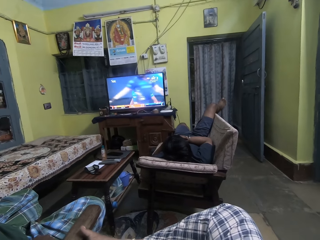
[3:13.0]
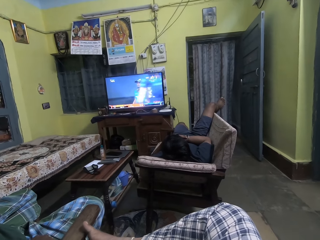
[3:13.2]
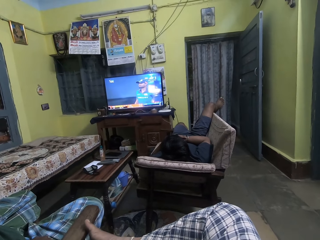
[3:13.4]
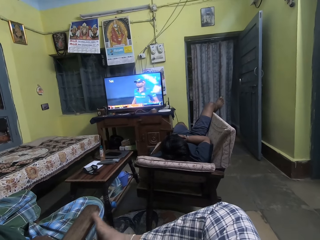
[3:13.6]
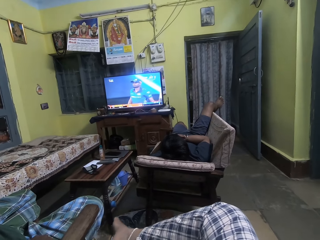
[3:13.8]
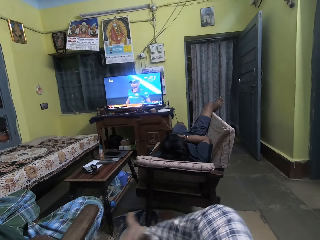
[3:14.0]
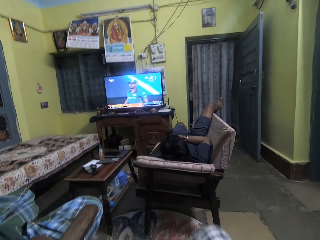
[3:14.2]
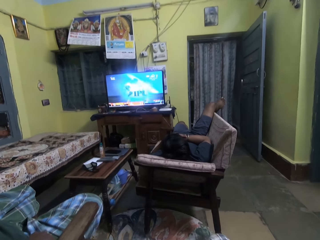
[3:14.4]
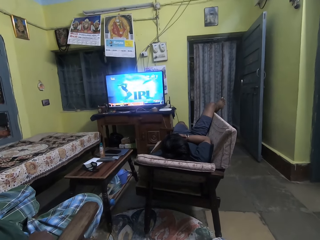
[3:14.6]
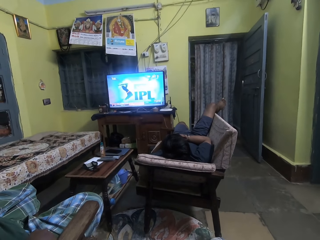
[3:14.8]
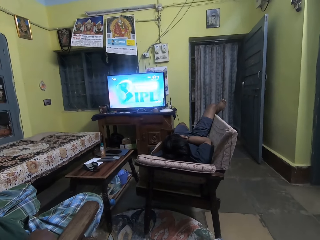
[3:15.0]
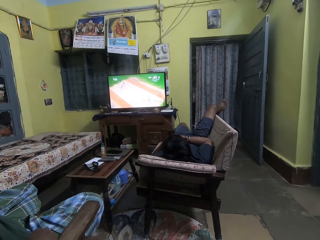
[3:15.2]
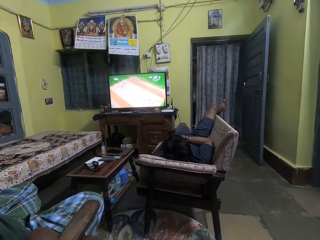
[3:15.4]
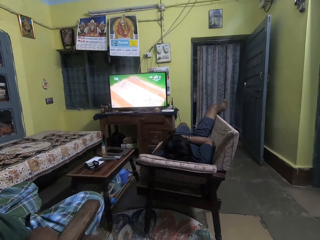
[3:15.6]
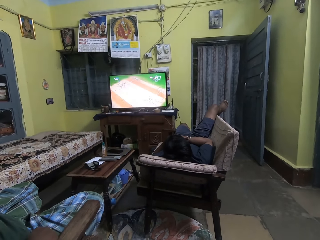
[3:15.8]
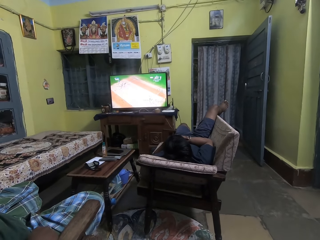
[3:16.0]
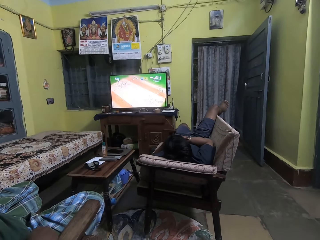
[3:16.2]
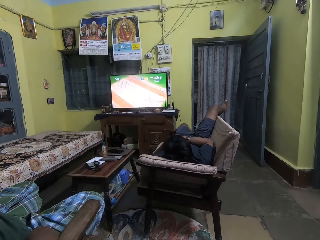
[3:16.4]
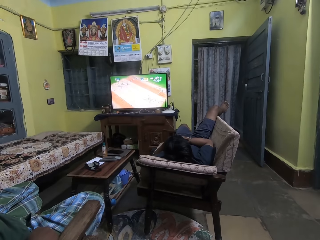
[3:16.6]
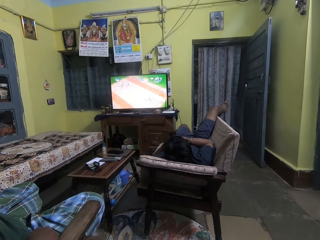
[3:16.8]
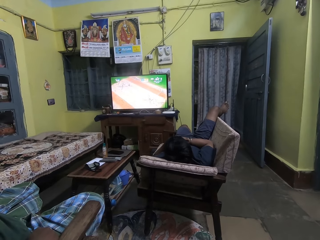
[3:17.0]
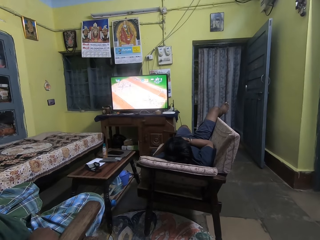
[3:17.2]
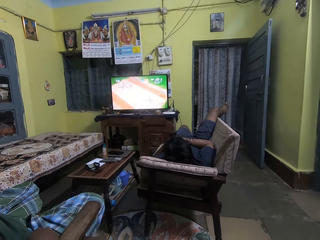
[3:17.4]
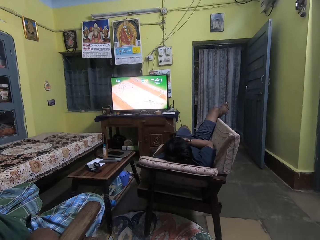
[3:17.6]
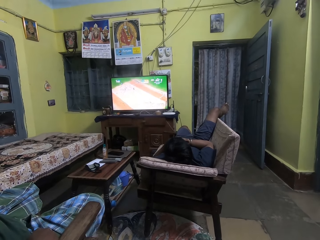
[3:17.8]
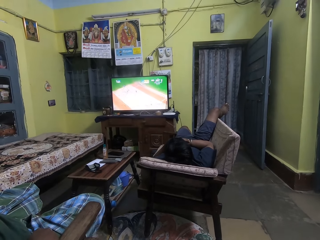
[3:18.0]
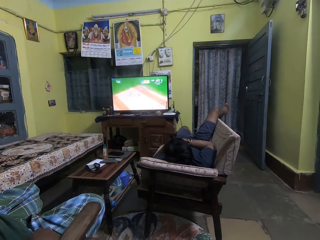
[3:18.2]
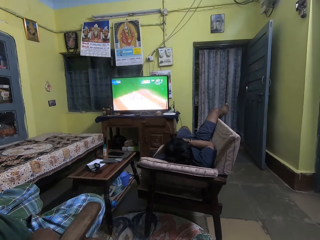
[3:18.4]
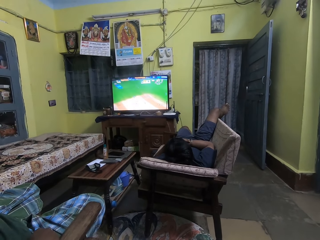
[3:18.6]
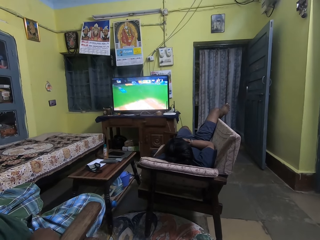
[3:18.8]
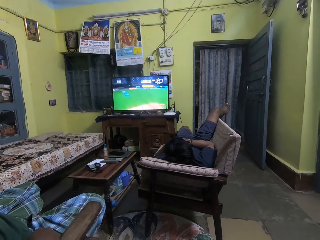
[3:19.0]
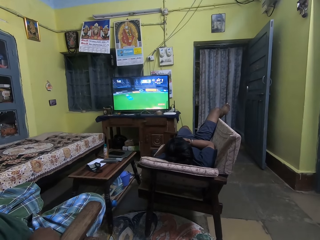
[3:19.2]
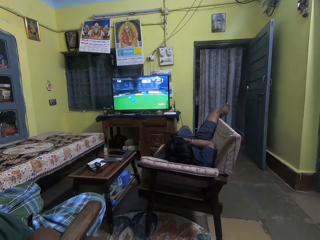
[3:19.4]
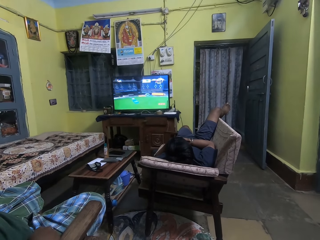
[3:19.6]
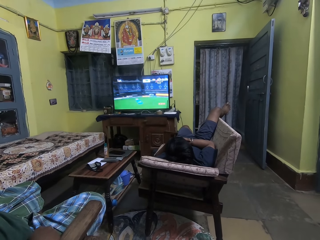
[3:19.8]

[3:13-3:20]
The camera wearer moves the legs.

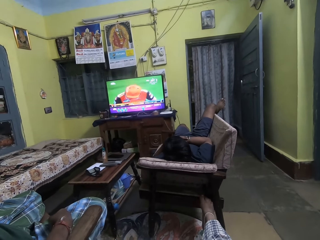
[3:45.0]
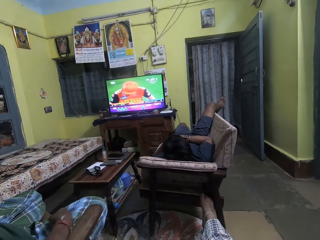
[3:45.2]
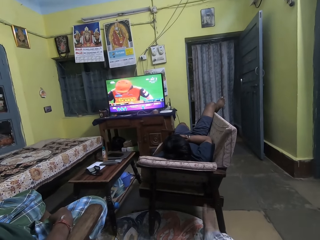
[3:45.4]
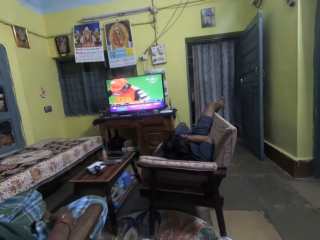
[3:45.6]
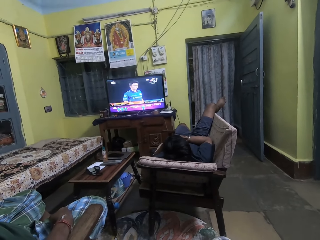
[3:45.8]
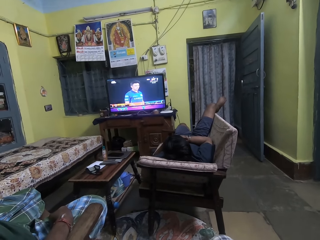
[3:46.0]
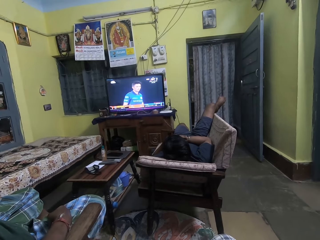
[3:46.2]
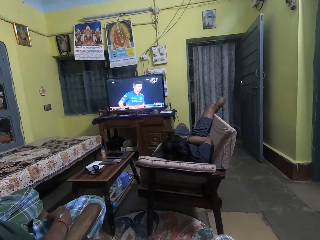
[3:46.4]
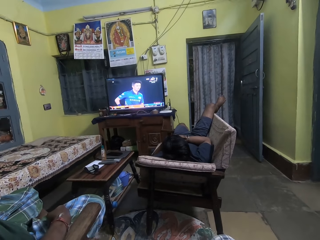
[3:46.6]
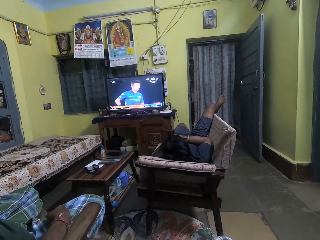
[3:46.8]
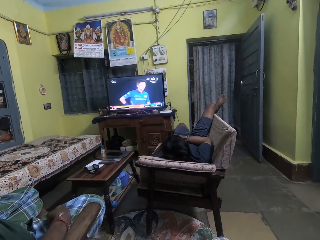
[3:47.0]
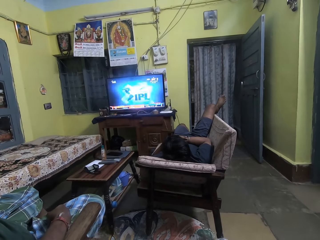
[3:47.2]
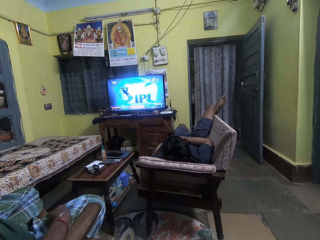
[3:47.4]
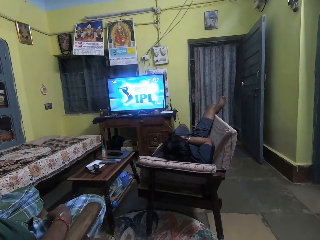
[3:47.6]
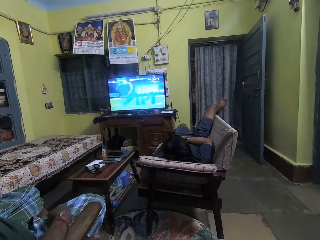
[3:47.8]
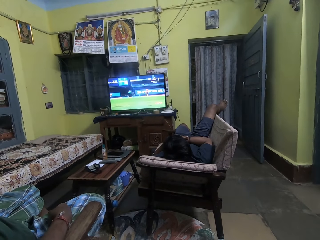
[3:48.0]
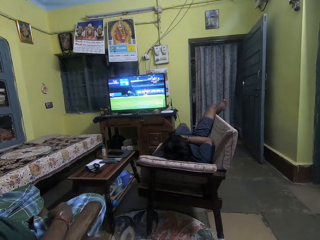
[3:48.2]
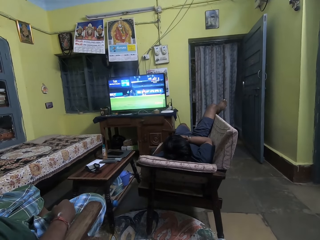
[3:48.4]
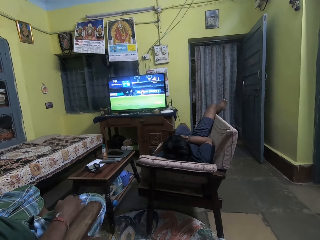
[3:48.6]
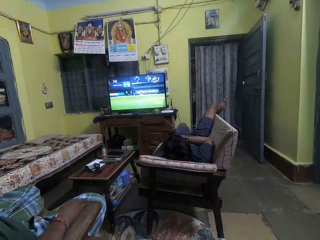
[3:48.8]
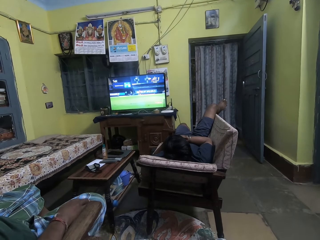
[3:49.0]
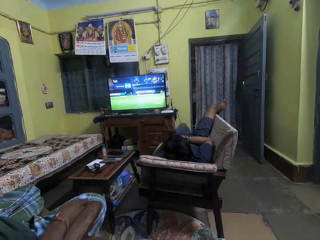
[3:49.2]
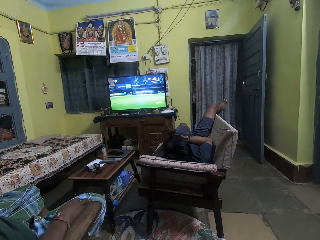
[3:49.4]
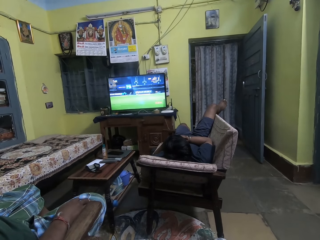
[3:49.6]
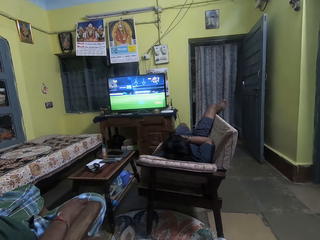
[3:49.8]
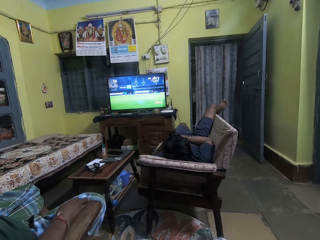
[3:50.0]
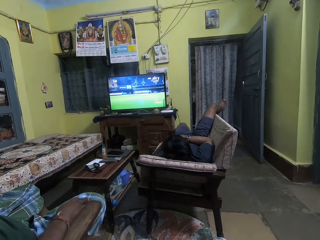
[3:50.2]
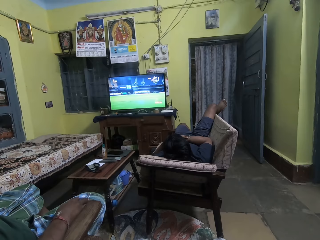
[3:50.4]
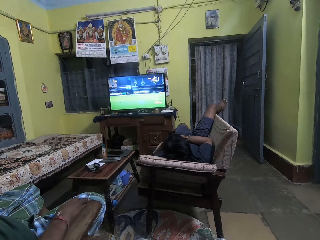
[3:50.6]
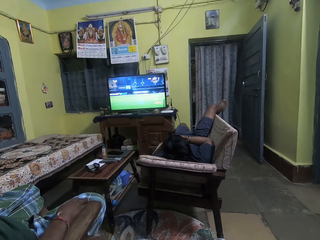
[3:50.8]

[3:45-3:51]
The camera wearer removes his right leg from the couch.

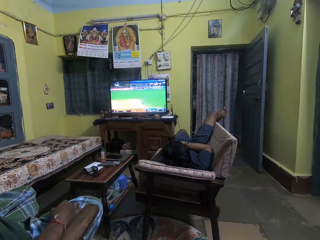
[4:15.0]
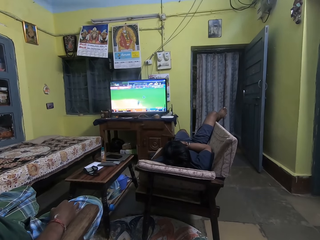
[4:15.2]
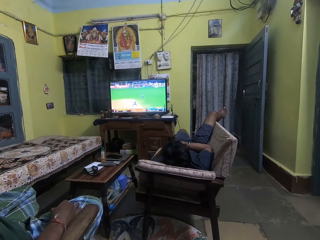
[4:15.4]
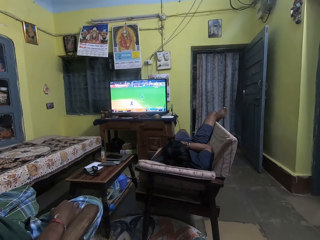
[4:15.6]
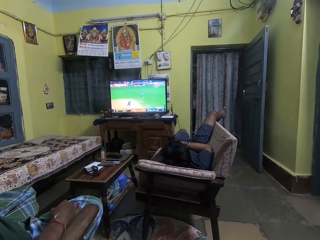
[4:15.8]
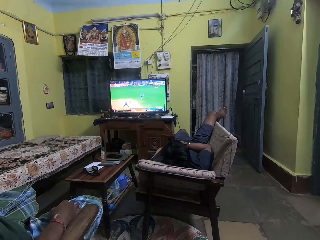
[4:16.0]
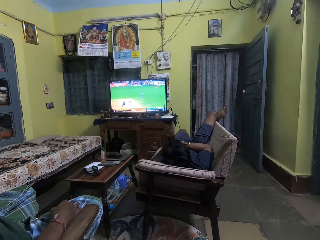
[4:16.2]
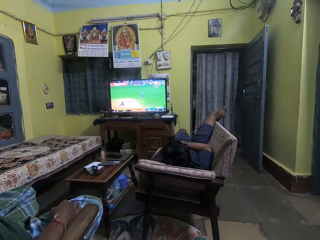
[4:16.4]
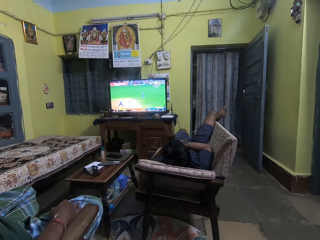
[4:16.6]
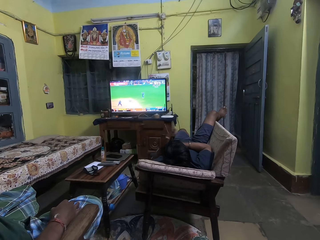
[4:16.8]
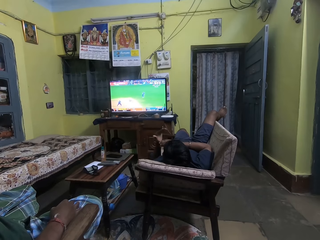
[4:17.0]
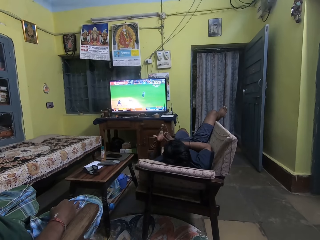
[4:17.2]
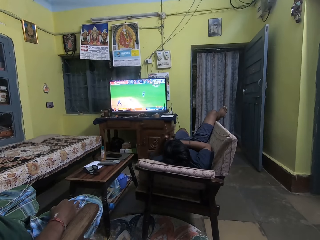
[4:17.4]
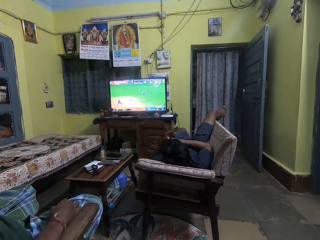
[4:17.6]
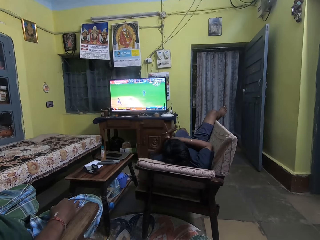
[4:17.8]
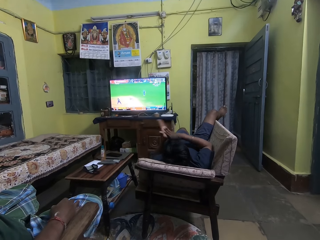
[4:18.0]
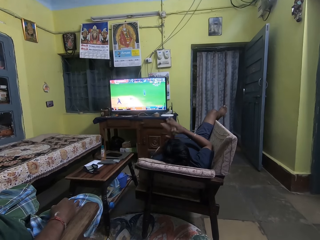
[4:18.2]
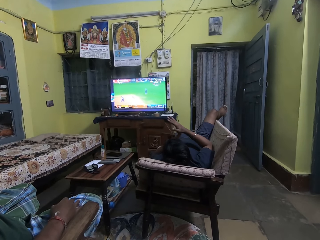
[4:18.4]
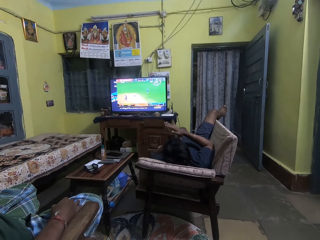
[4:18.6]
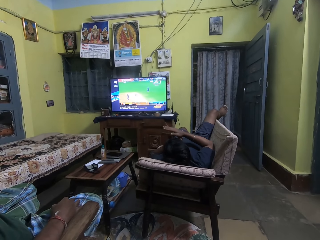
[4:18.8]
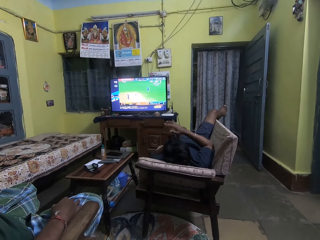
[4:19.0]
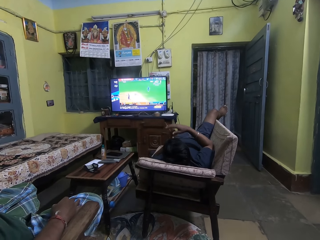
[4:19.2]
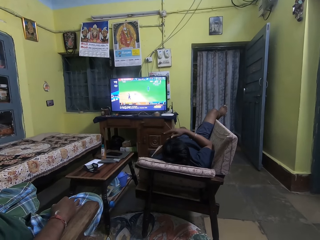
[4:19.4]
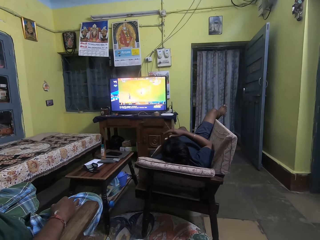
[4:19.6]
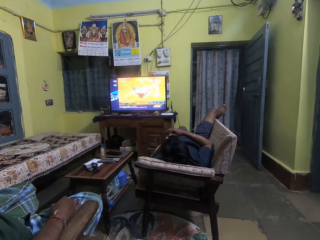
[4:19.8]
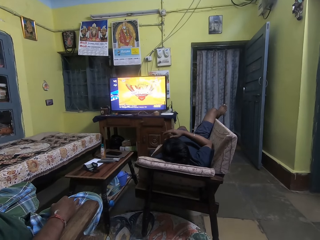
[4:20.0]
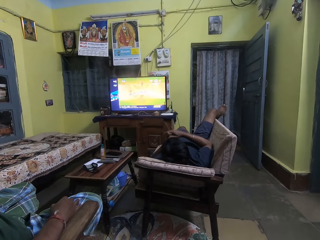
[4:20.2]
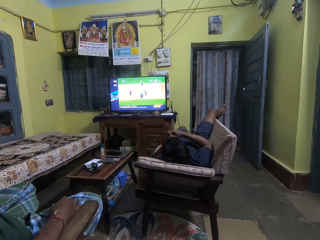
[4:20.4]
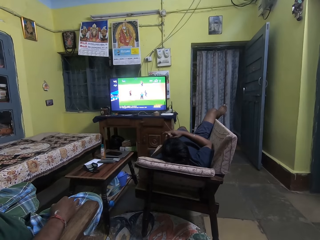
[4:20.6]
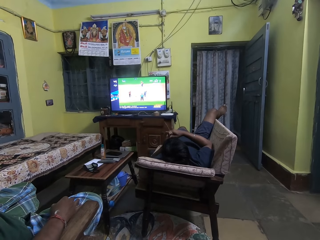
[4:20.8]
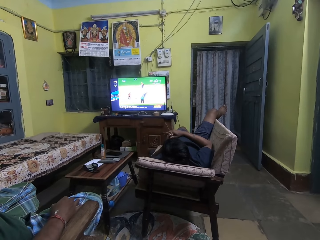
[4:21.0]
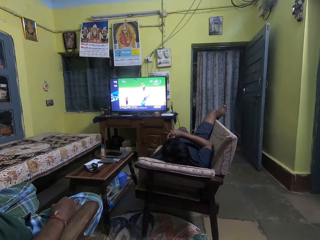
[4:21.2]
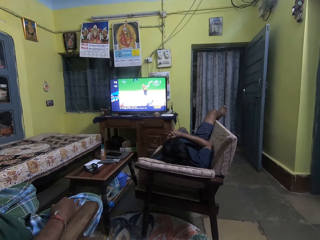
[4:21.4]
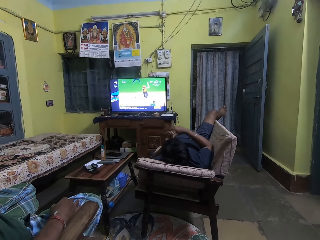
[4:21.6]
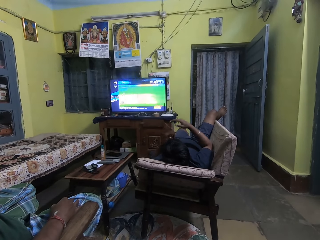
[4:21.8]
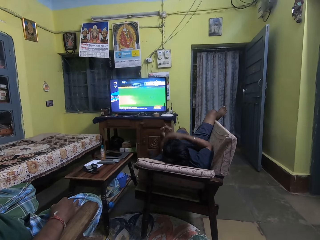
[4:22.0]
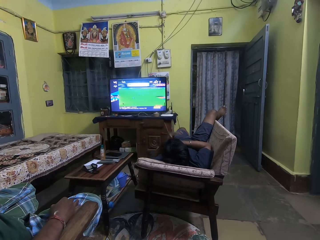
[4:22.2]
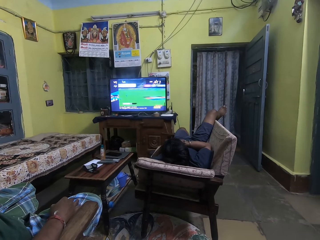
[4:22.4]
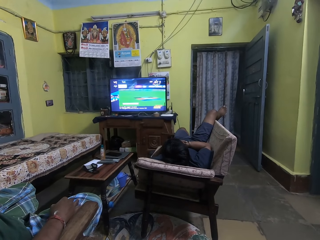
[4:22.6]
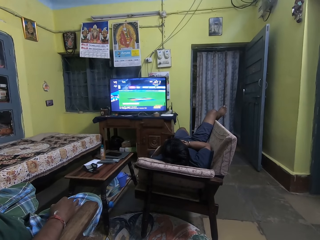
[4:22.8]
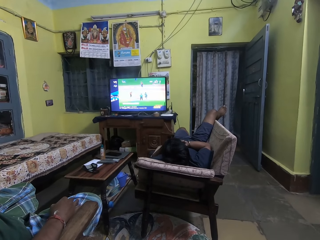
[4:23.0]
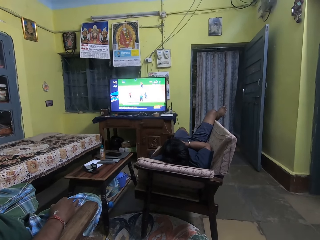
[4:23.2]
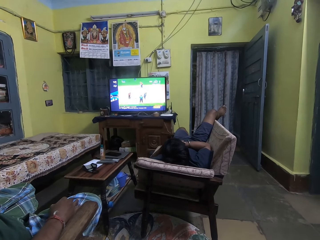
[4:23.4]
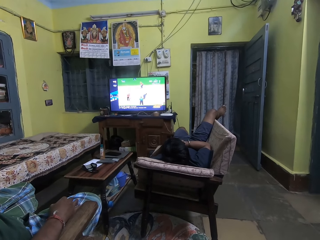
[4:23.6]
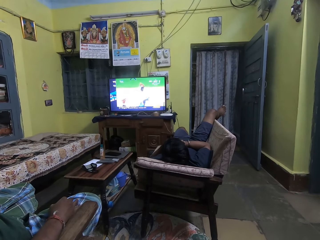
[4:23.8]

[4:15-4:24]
The man cracks the knuckles of both hands. The man moves the hands.
